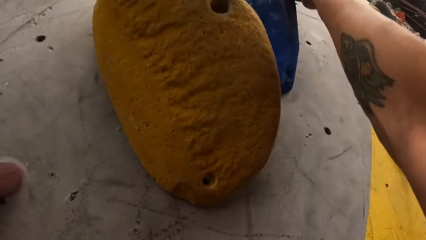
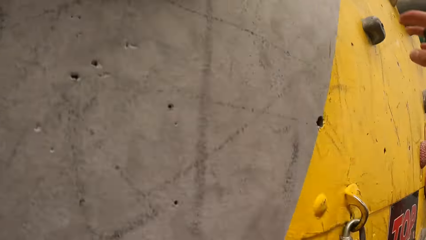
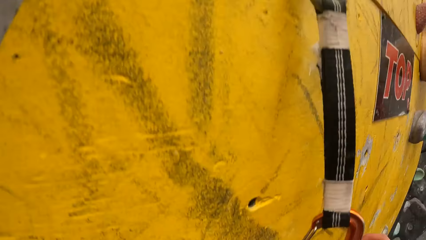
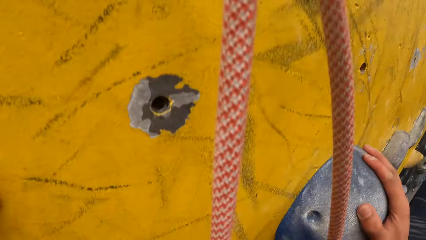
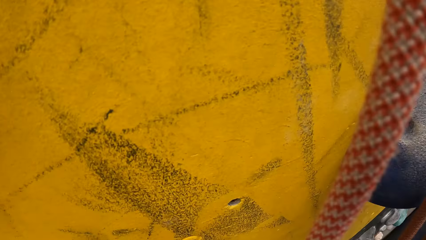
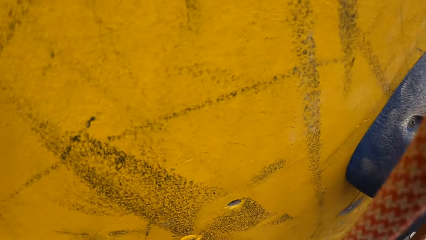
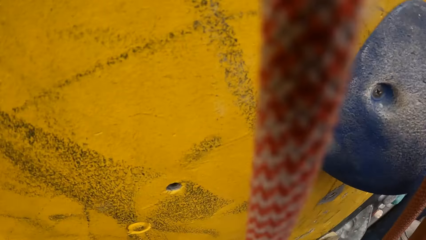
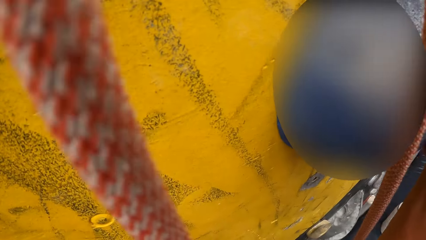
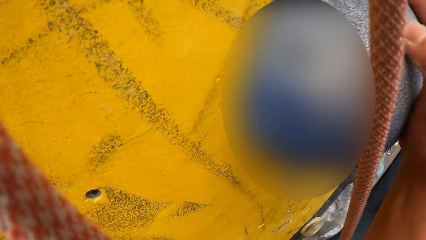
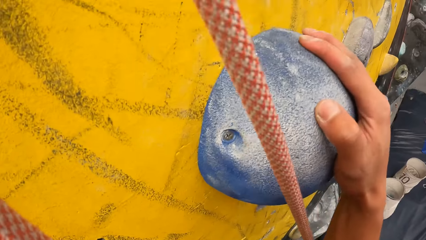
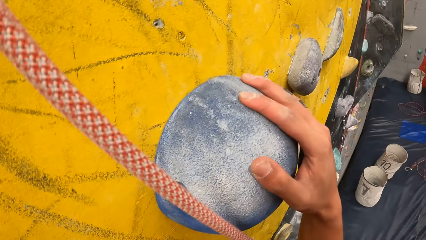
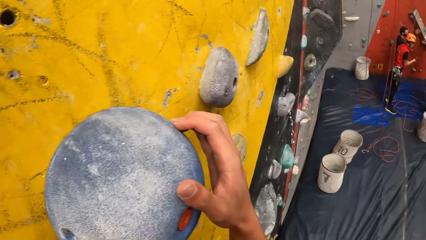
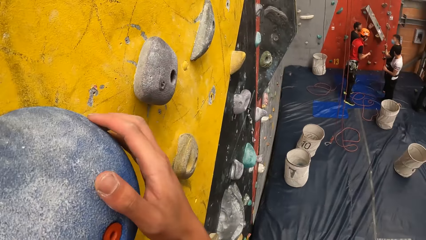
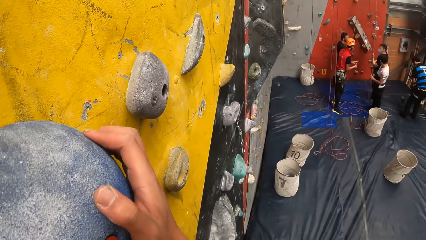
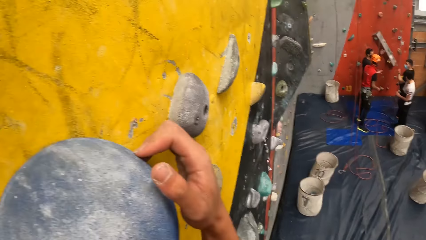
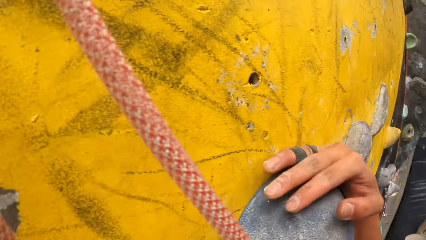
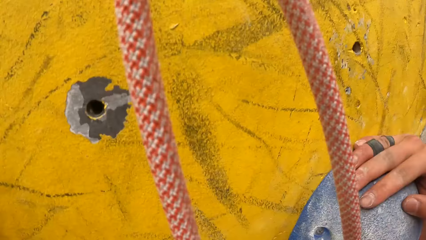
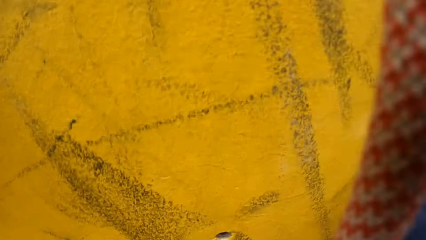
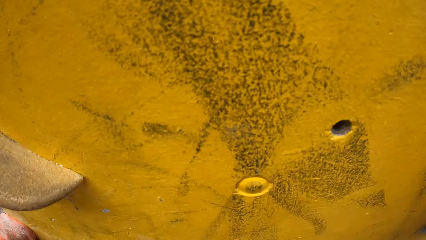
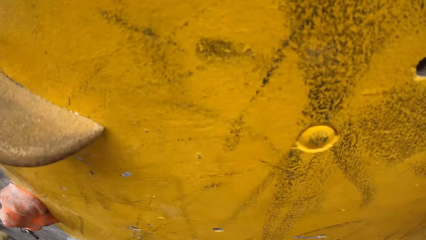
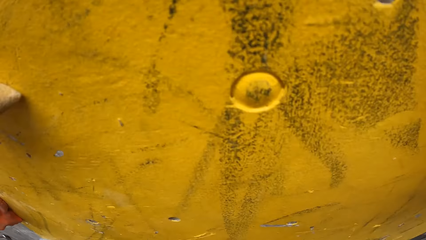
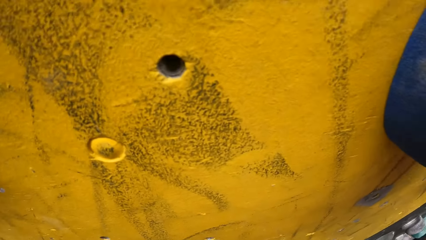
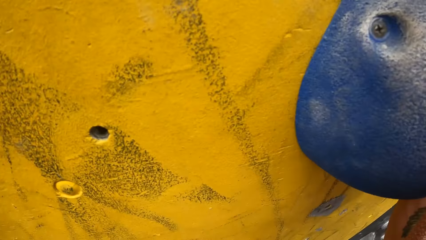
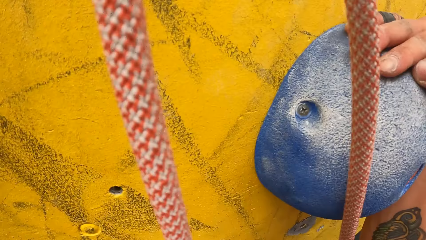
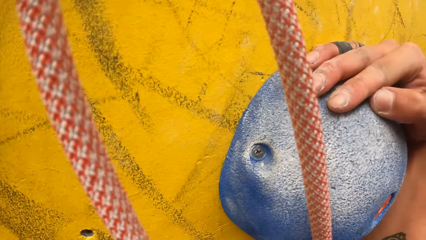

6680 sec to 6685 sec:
The camera wearer climbs the wall.

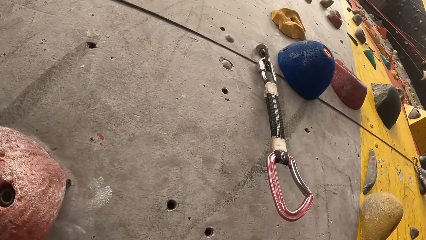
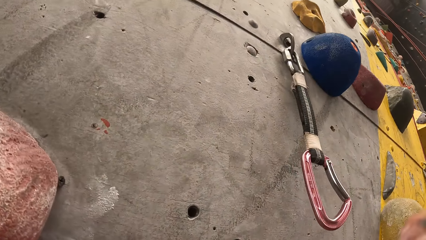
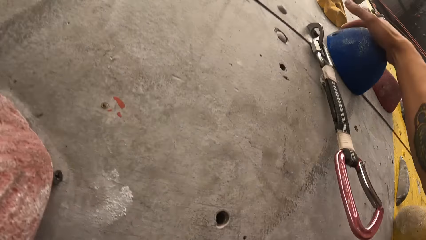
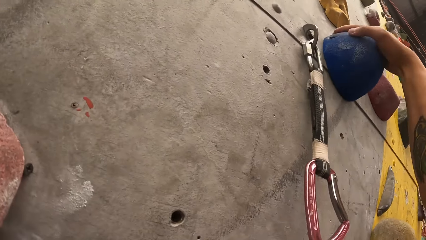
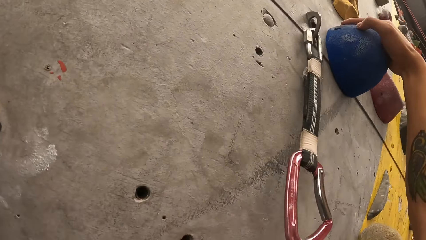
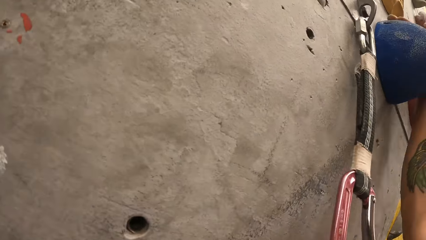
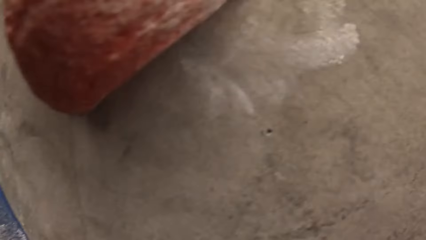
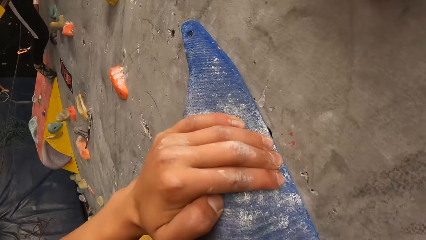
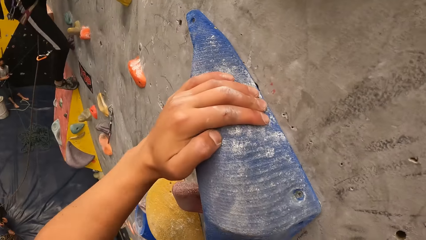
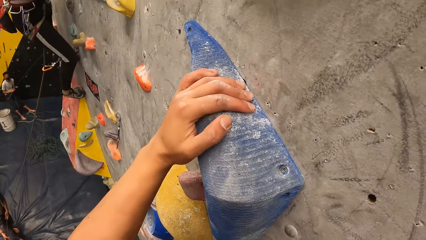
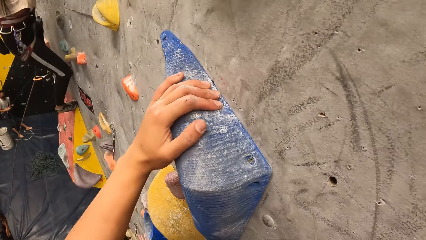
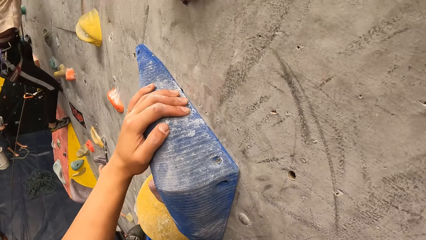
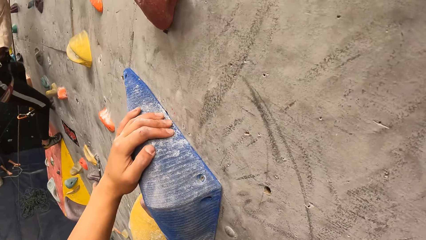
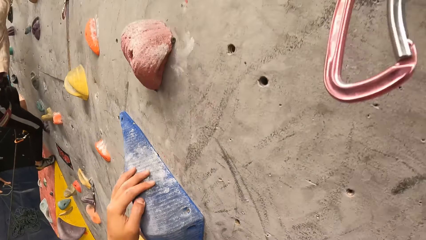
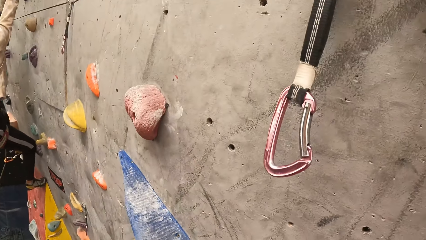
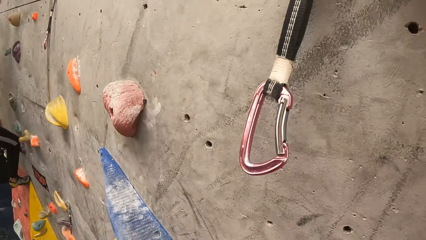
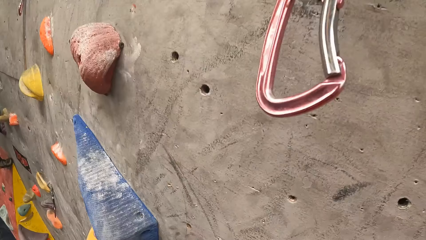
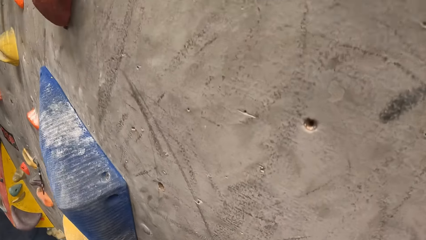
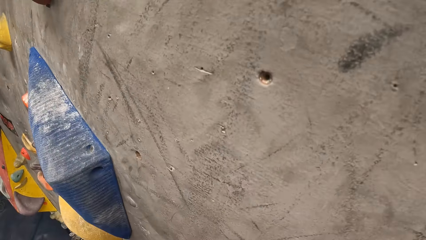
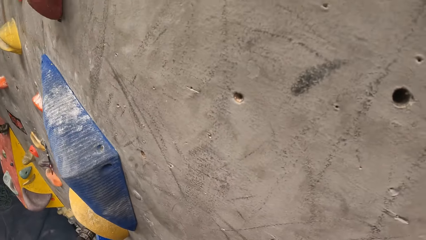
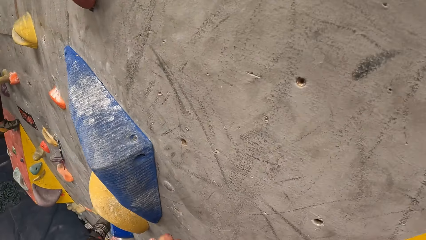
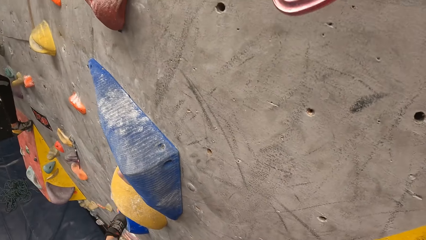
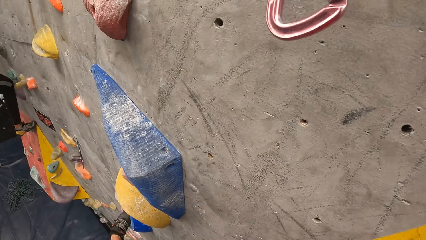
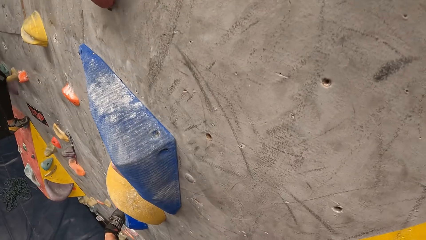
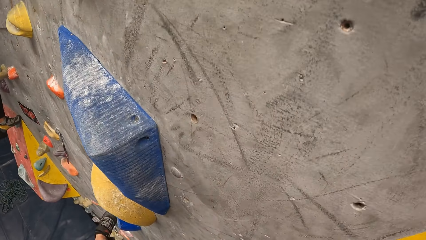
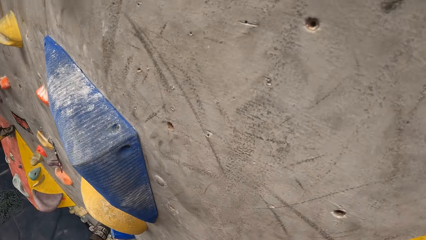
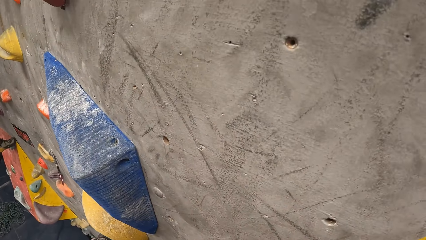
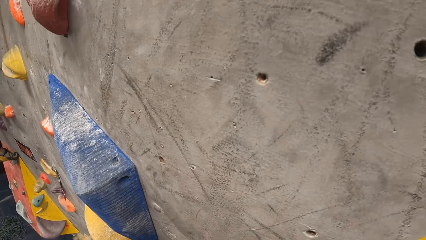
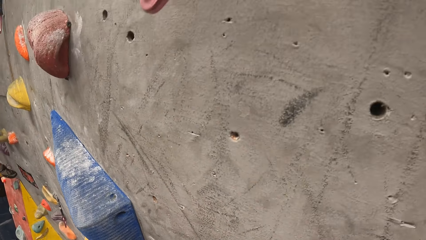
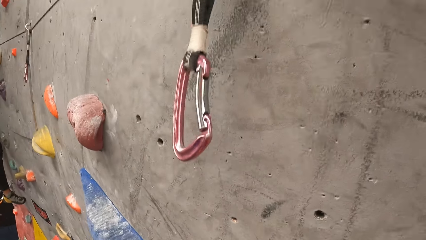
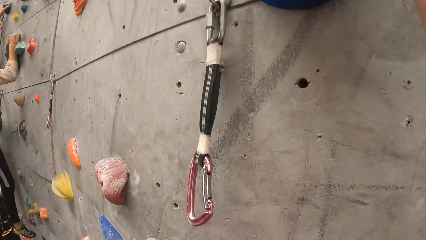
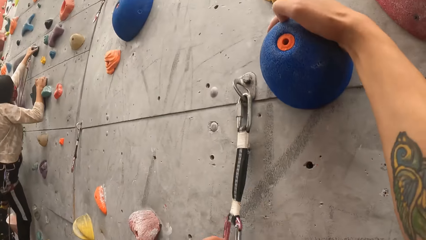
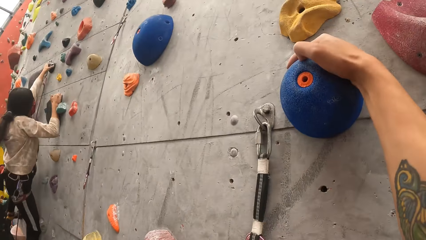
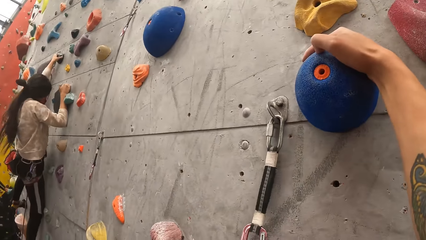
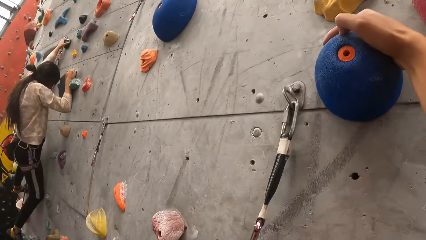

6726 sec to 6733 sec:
The camera wearer climbs the rock.

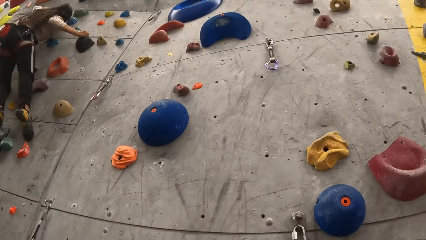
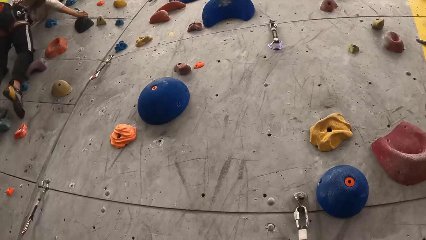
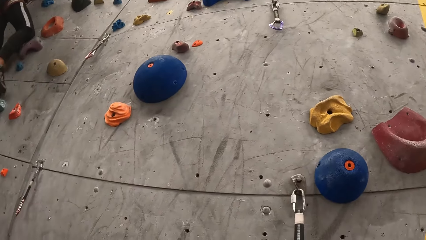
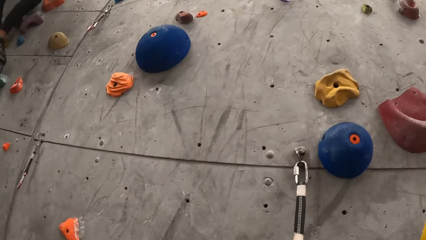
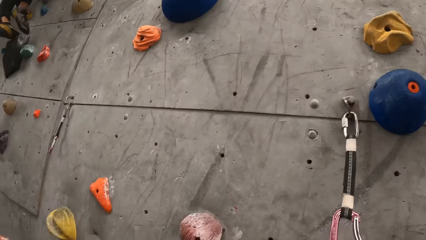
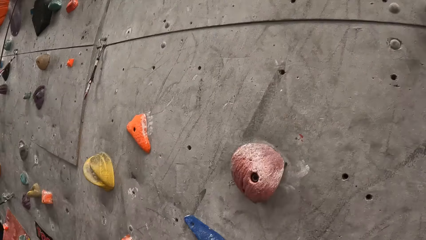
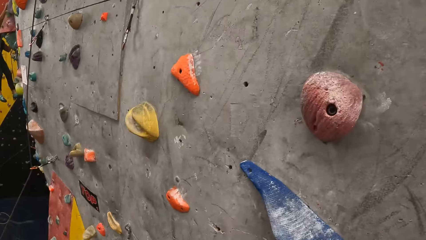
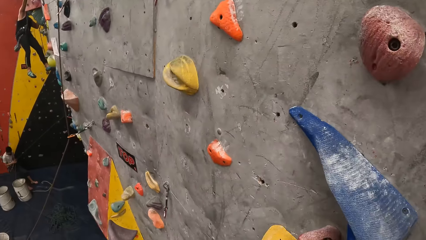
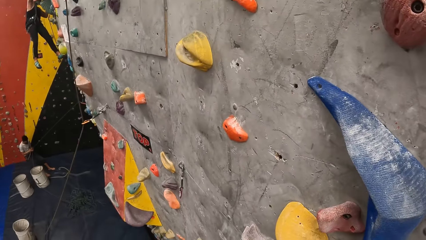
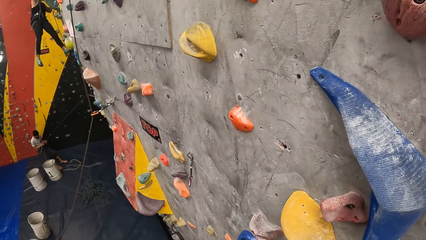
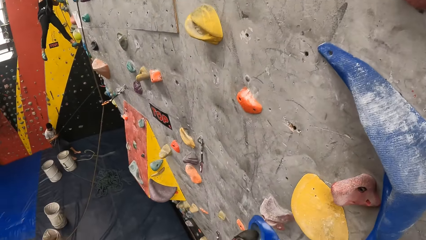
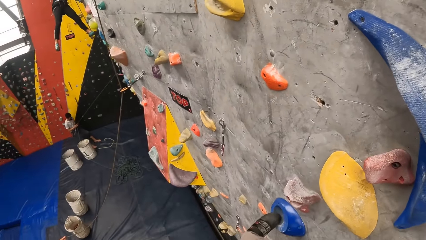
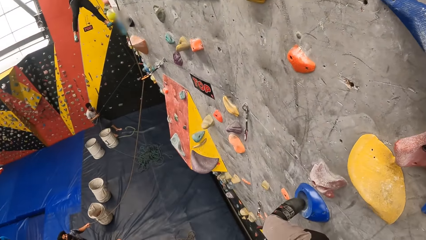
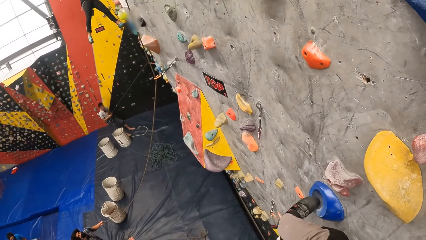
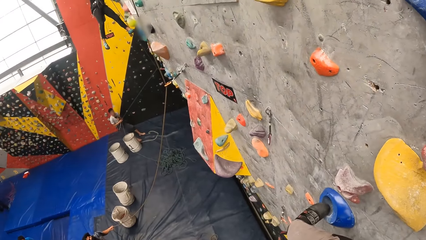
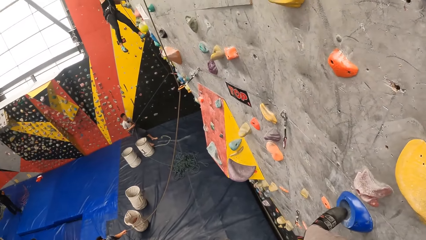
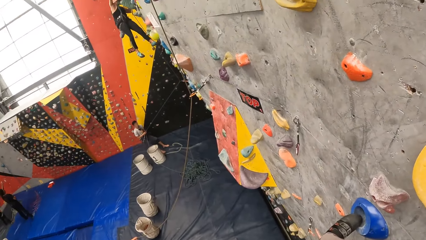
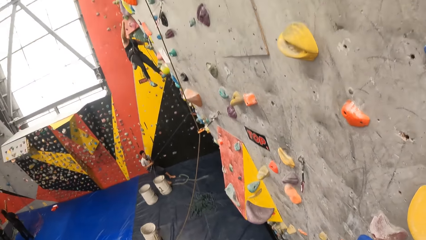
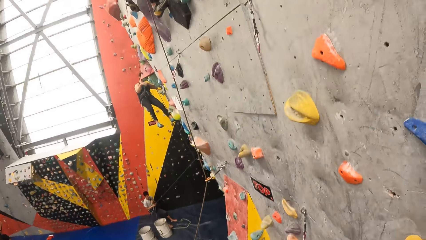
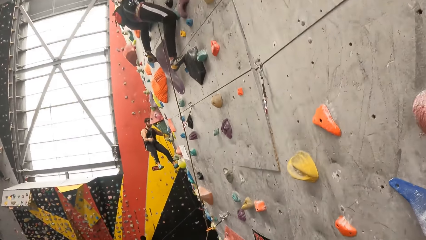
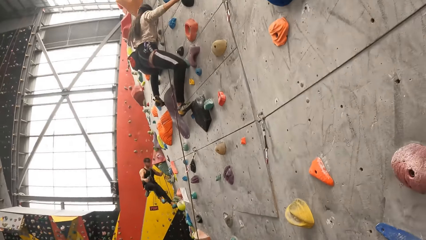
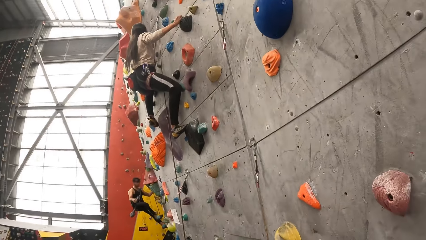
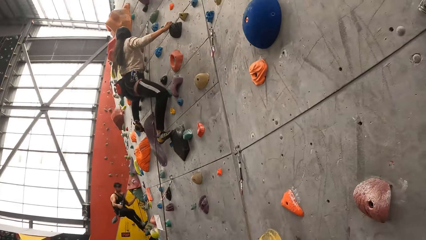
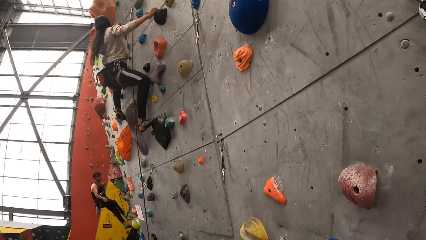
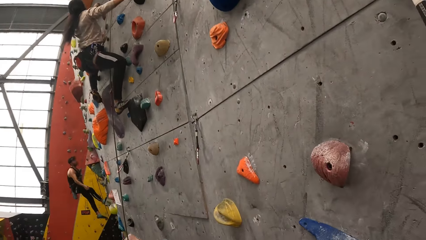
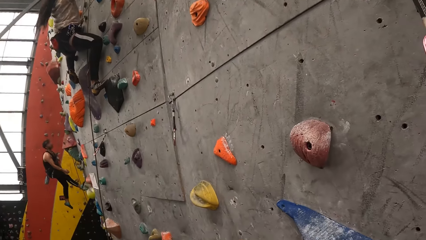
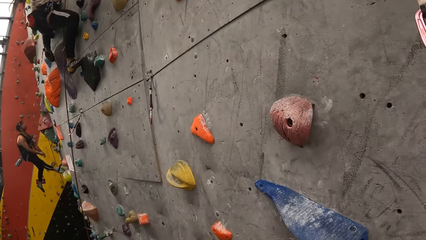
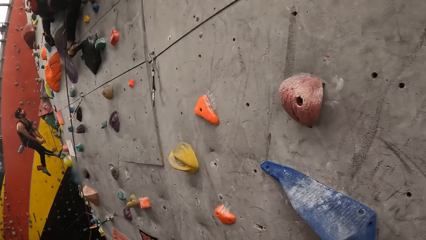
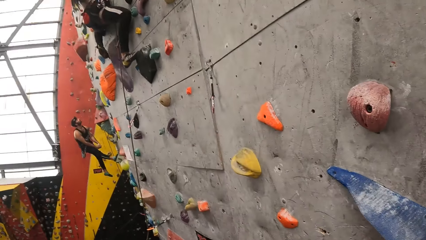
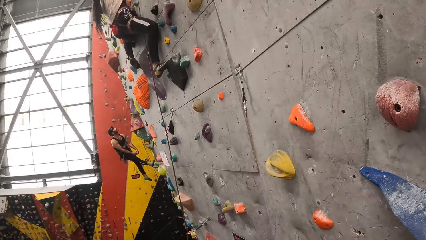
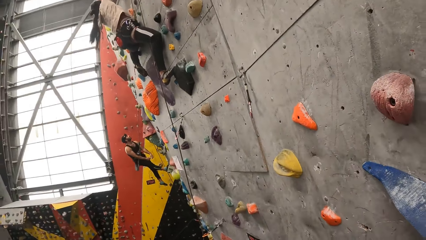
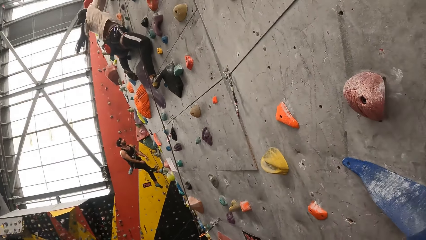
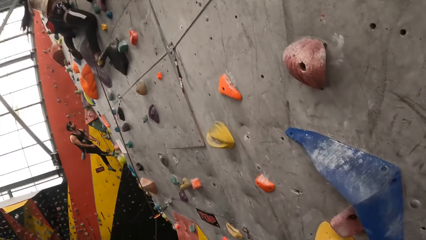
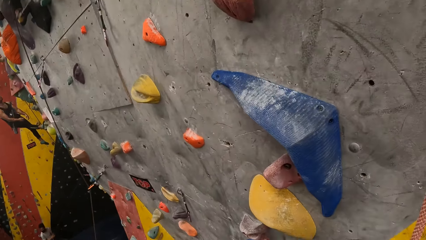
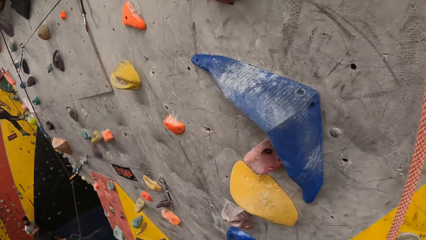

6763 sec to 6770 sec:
The camera wearer looks around.
